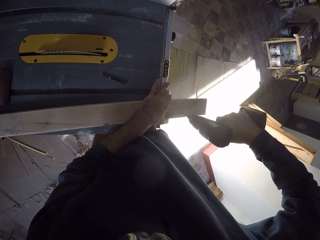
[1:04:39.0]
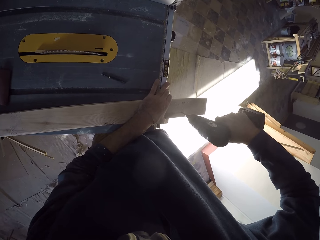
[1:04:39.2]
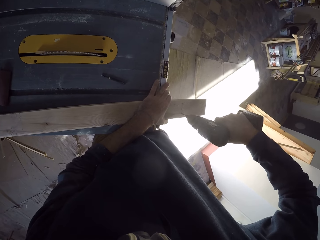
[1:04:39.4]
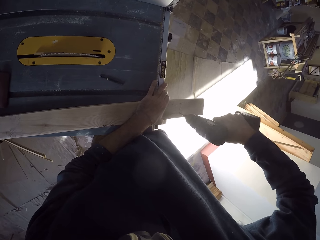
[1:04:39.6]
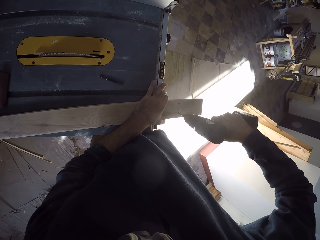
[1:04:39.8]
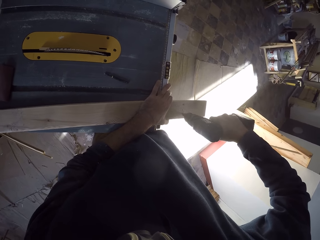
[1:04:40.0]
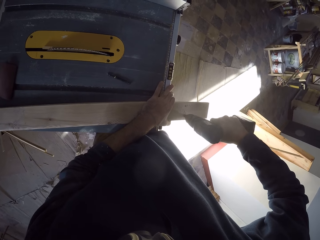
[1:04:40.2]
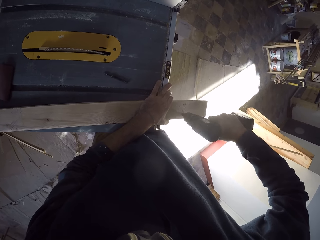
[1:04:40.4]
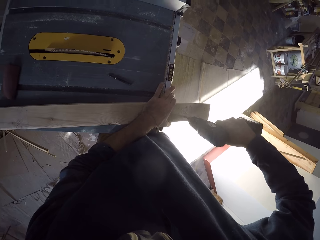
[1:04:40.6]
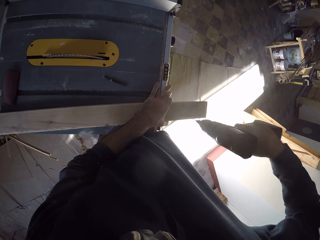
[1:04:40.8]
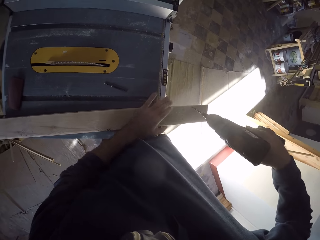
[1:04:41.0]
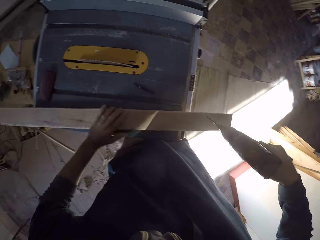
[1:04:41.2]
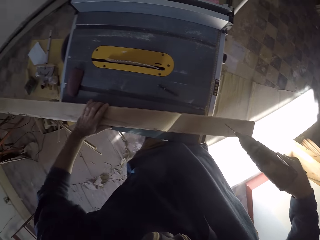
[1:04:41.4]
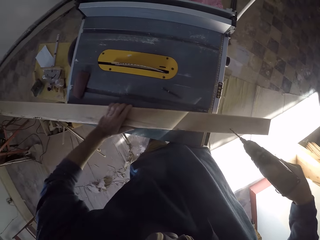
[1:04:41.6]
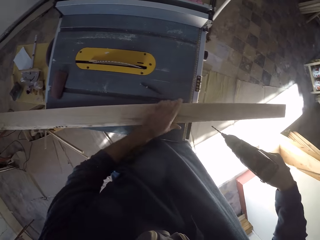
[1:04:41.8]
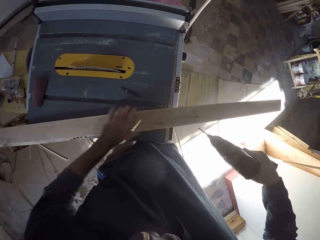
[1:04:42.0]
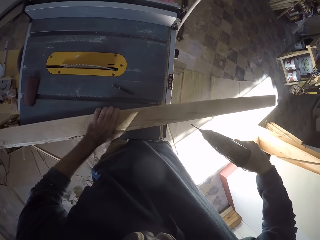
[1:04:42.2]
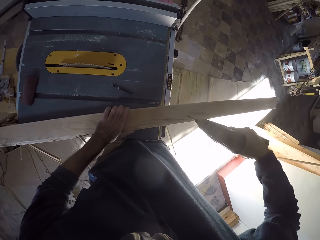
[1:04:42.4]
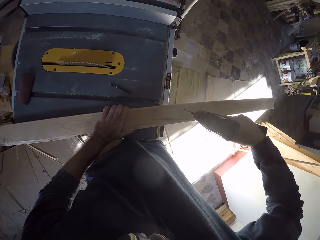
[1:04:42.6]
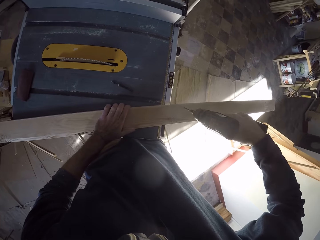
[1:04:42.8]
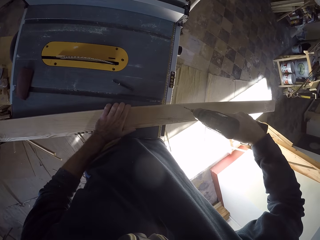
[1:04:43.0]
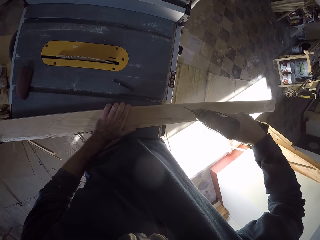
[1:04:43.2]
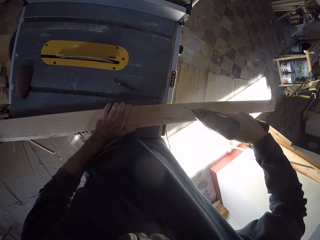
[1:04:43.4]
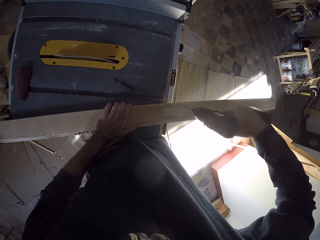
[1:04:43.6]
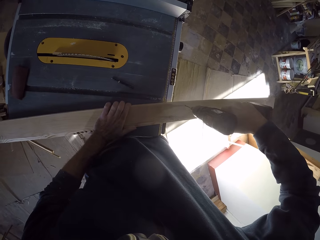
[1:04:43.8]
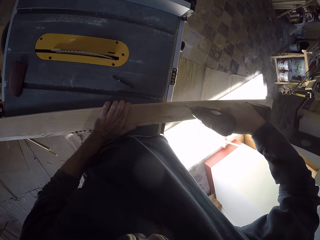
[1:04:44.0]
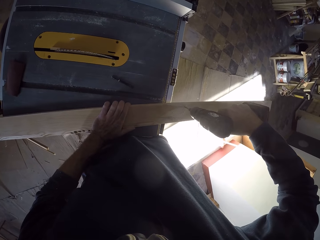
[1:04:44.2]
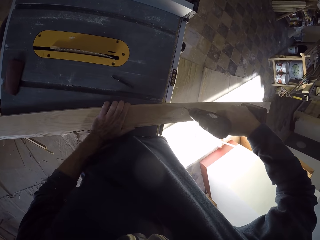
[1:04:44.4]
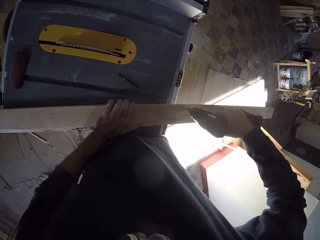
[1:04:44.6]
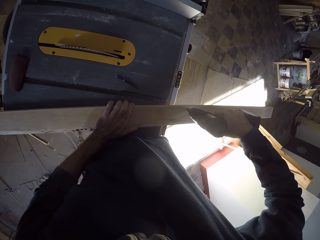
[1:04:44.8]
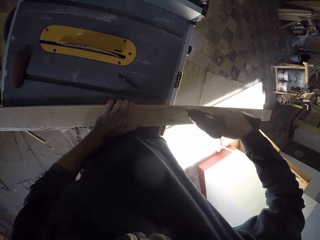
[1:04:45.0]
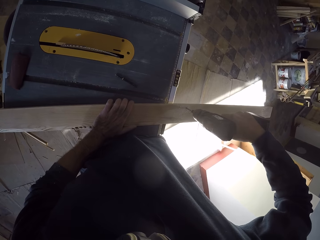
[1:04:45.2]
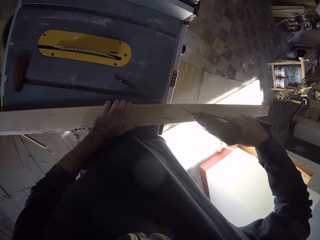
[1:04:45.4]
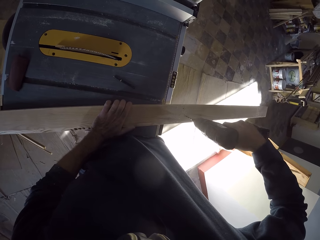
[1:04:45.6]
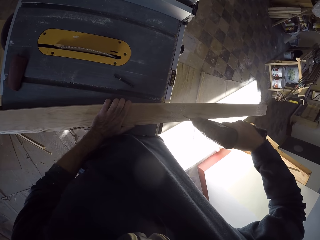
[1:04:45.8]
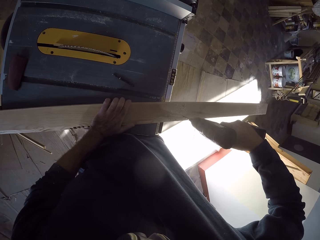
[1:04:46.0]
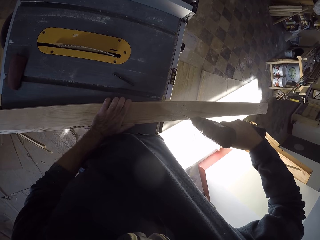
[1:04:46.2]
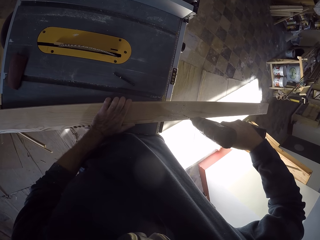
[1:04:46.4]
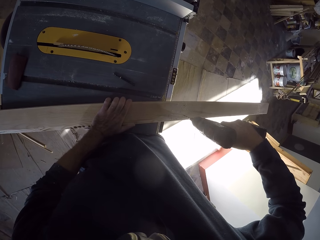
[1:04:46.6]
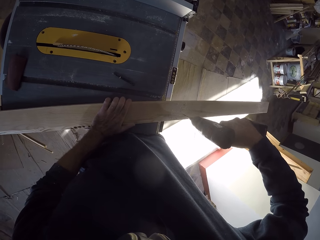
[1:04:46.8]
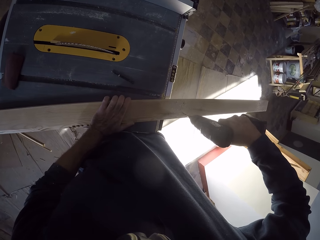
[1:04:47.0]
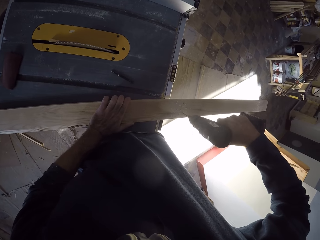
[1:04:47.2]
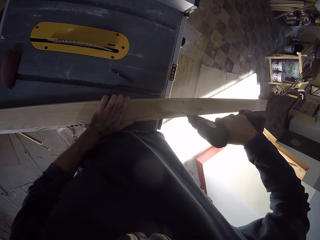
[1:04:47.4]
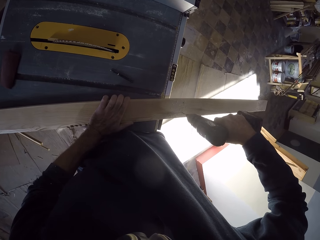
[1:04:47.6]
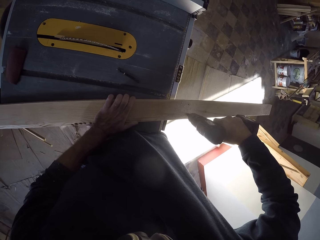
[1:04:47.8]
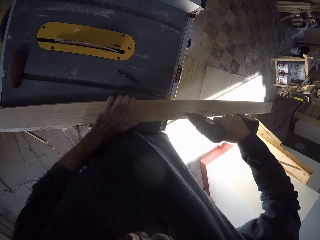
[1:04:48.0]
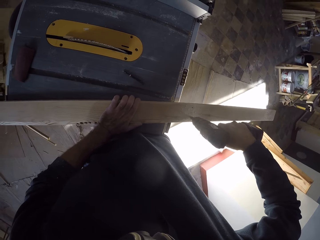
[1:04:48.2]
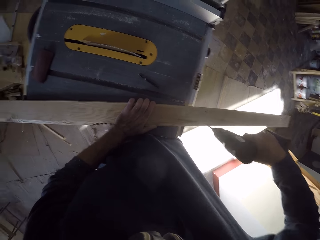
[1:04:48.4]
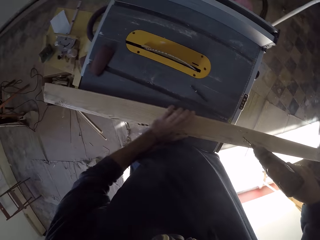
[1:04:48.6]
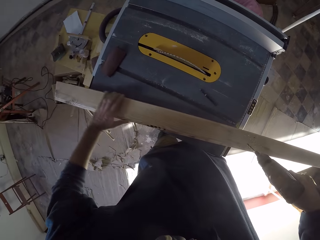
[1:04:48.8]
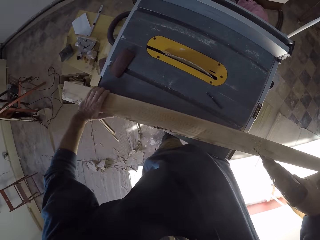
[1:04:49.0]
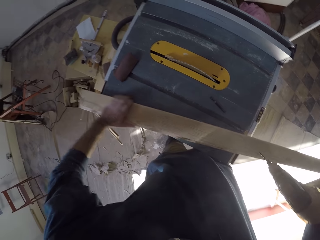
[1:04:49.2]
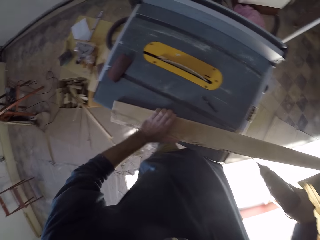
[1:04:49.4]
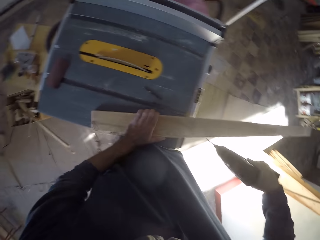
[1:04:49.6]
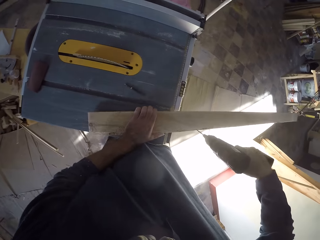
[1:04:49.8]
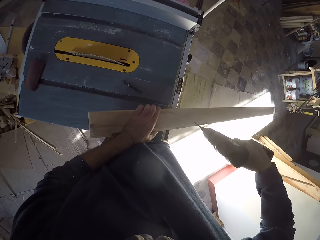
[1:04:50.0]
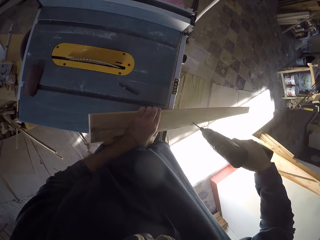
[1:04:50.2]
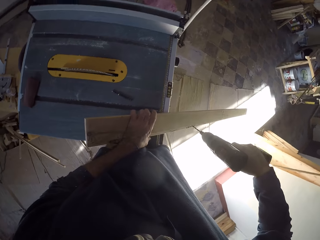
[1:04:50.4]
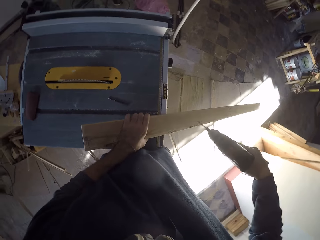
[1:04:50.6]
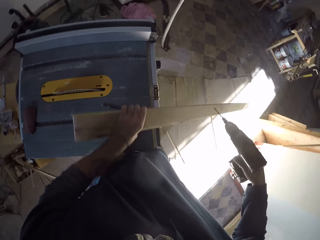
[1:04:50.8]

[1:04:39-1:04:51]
The camera wearer makes a hole in the wood.

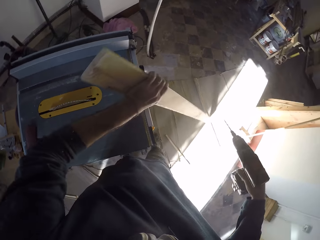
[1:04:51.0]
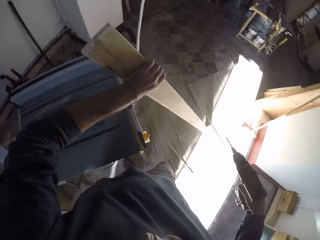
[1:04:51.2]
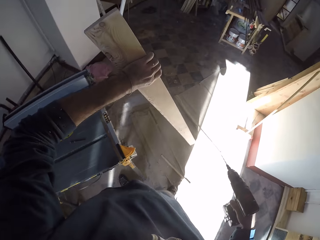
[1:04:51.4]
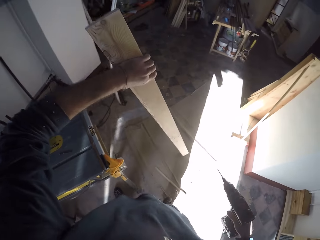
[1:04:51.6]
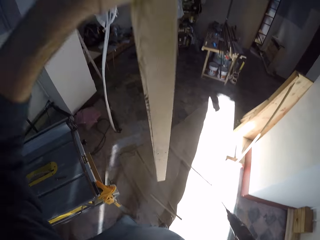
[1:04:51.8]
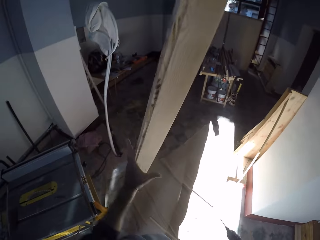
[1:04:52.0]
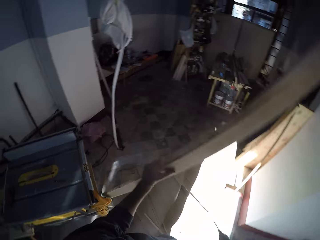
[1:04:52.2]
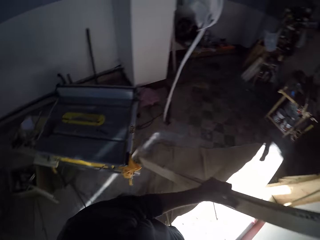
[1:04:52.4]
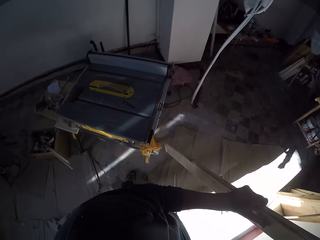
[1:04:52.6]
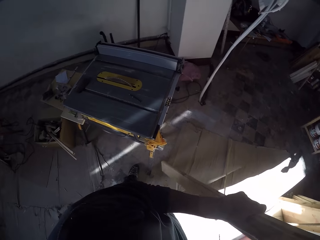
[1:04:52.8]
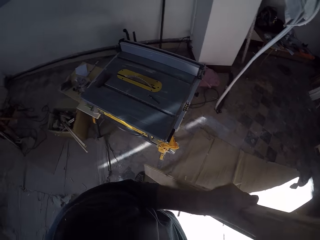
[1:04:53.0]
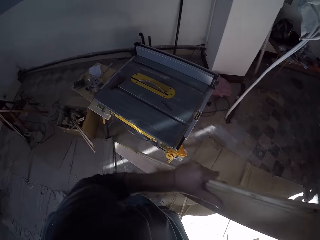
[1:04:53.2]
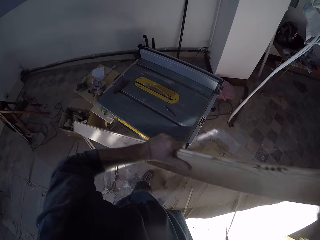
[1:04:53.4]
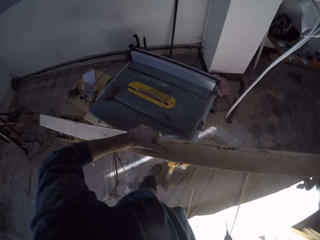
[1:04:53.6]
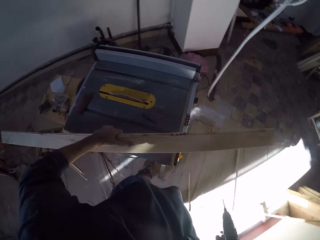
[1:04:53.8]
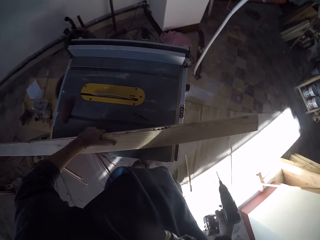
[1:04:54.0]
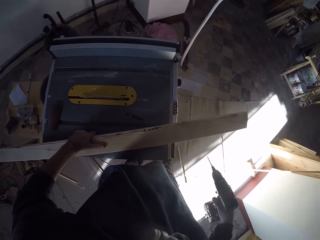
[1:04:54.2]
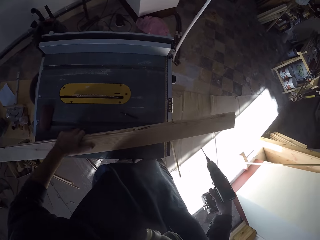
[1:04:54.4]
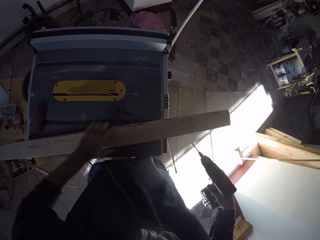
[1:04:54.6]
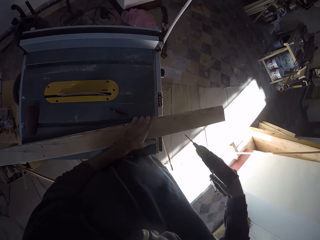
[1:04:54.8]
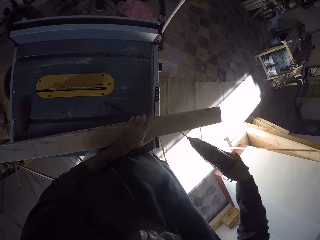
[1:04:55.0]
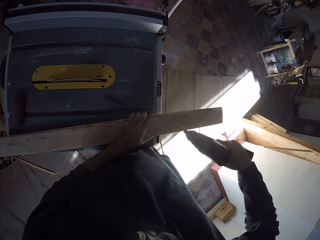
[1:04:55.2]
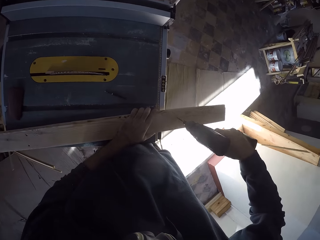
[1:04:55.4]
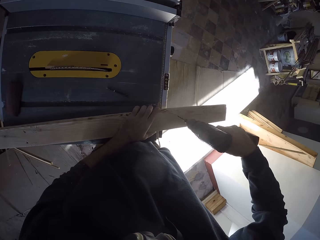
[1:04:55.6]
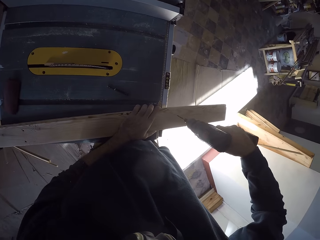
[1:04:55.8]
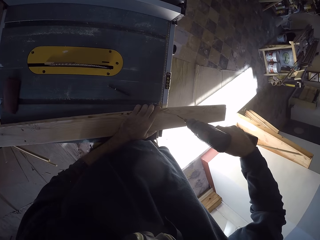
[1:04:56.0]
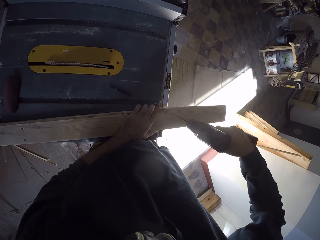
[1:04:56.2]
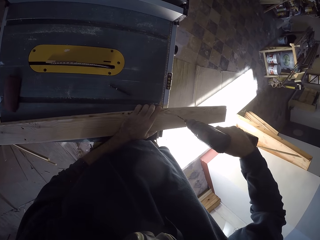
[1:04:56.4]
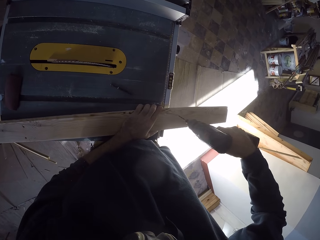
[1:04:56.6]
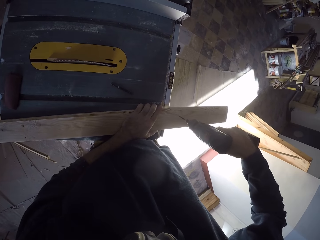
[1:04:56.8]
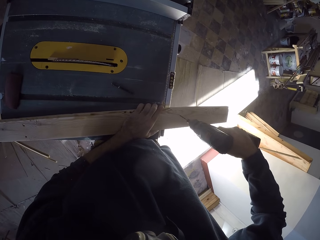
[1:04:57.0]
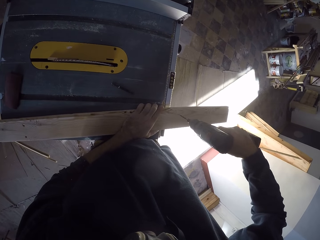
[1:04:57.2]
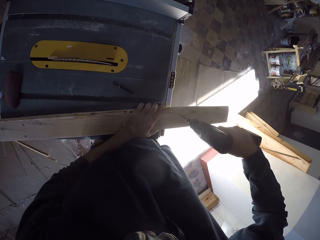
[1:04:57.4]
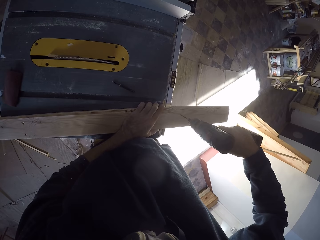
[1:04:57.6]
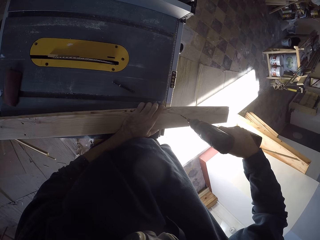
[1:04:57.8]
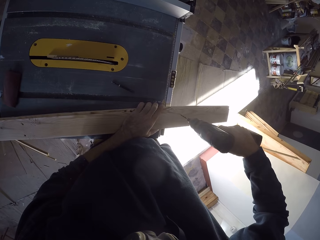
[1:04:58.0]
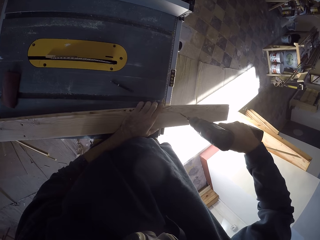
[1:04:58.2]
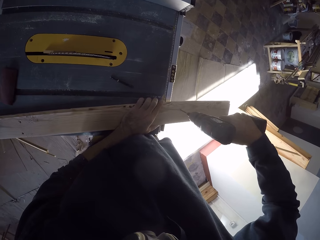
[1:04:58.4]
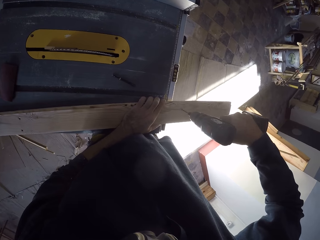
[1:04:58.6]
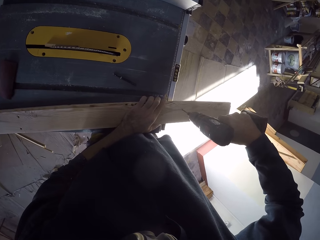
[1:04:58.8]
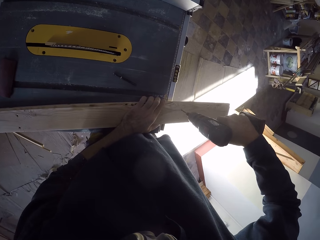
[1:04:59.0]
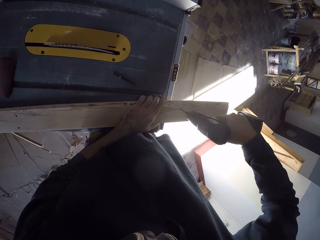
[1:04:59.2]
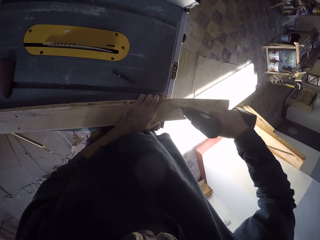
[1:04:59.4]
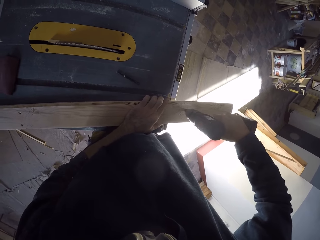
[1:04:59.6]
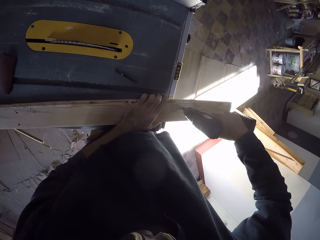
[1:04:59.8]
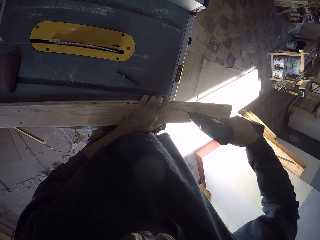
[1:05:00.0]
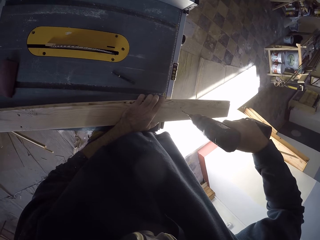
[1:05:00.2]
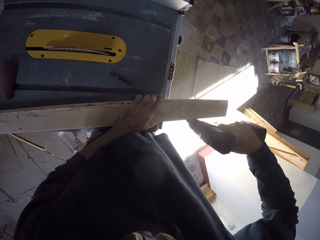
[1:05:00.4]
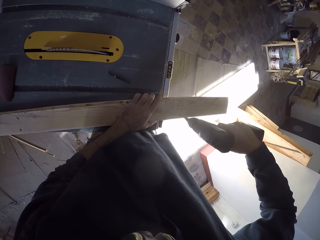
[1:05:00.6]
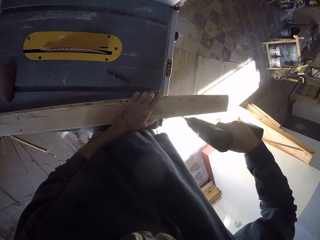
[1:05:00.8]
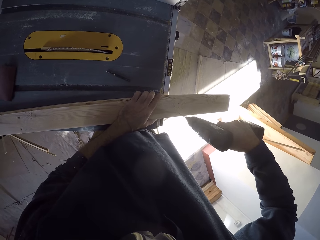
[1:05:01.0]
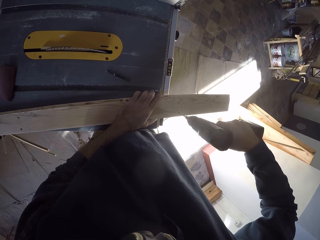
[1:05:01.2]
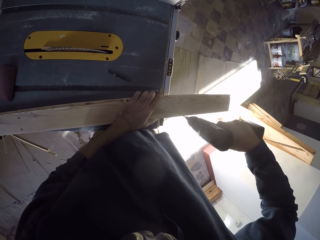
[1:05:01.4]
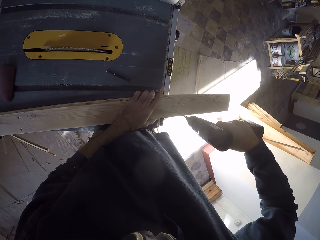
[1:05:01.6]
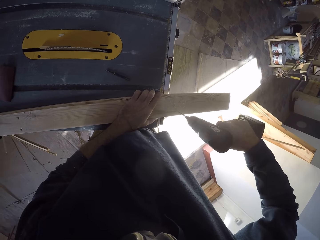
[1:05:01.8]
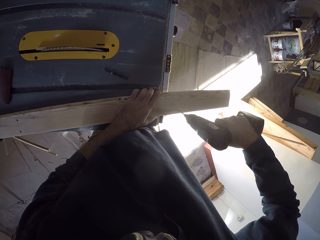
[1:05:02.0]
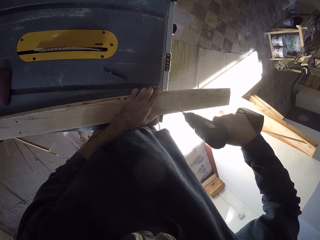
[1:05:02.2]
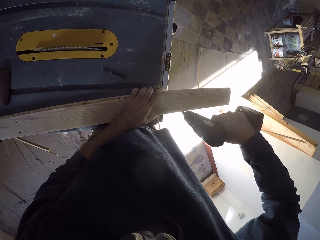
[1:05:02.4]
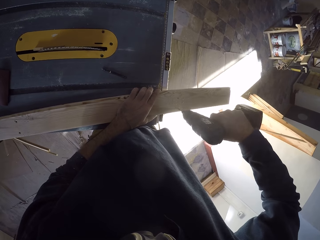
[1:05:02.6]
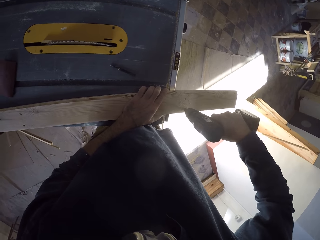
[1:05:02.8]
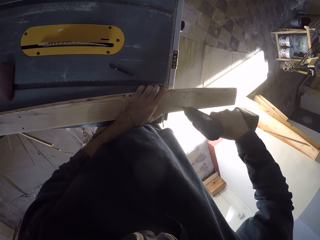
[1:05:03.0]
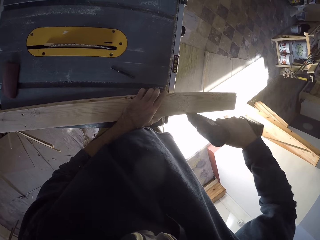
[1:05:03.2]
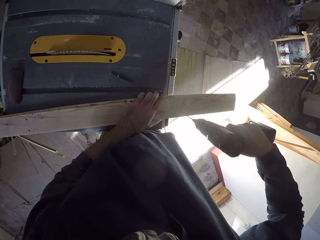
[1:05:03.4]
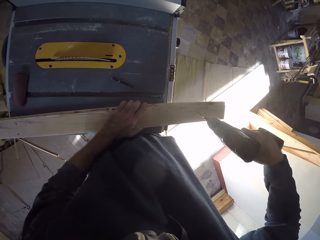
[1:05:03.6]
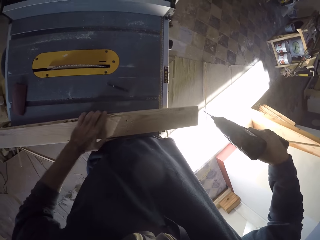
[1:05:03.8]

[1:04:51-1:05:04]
The camera wearer flips the plank with his right hand. He drills holes in the plank with the drill in his right hand.
